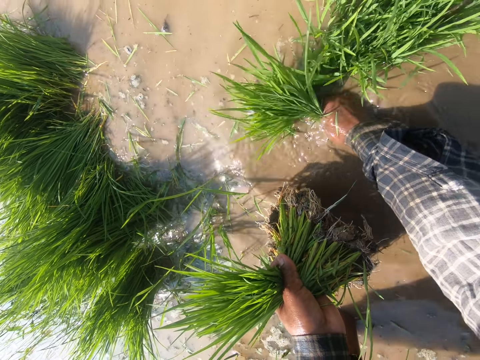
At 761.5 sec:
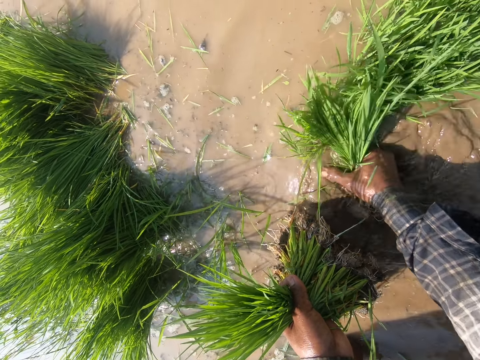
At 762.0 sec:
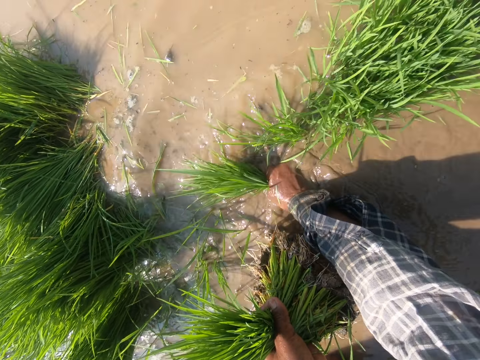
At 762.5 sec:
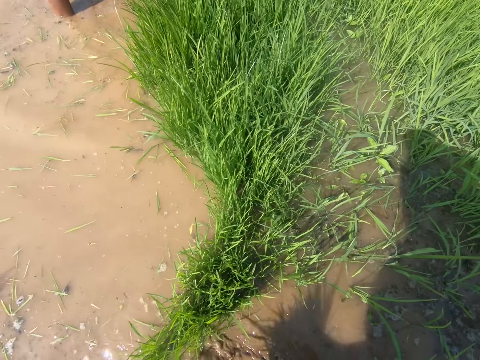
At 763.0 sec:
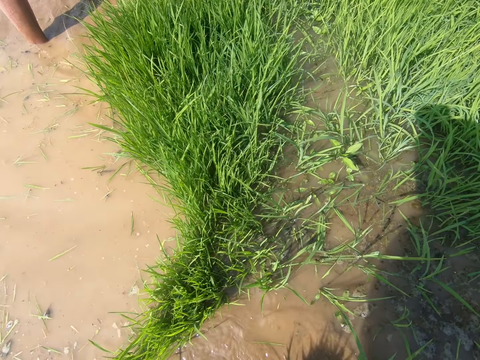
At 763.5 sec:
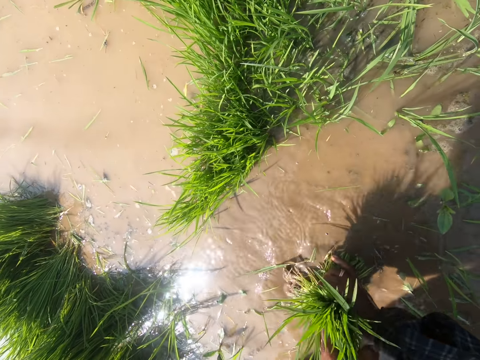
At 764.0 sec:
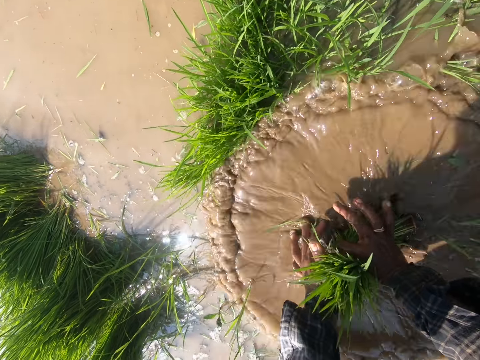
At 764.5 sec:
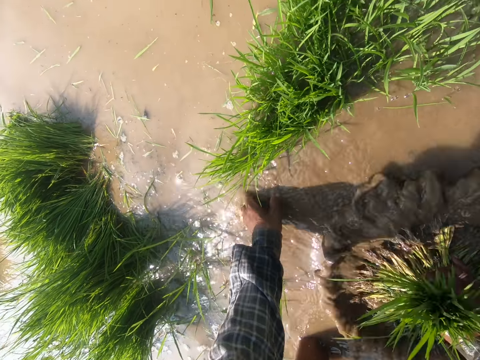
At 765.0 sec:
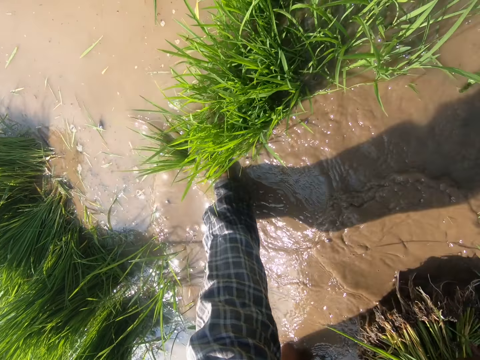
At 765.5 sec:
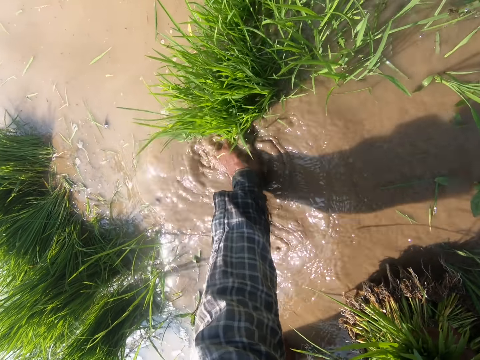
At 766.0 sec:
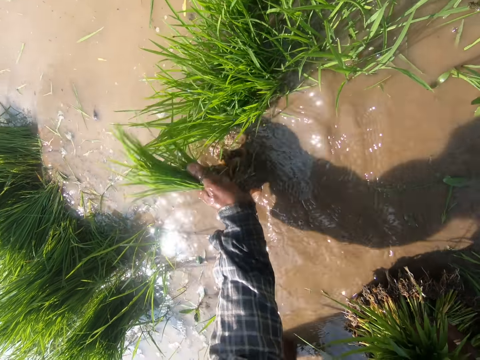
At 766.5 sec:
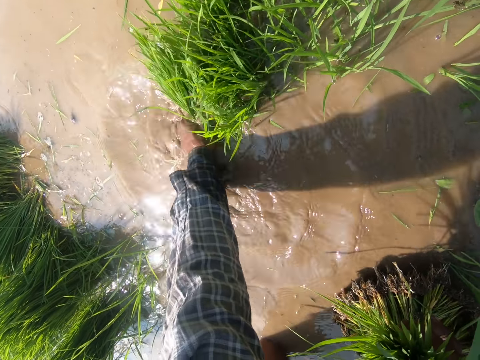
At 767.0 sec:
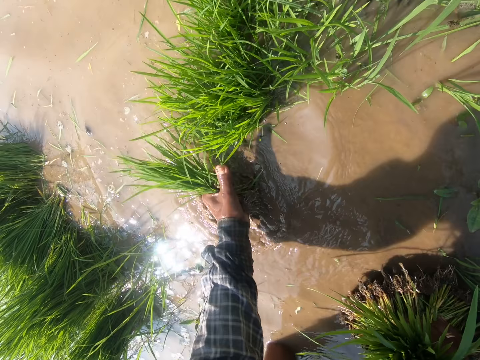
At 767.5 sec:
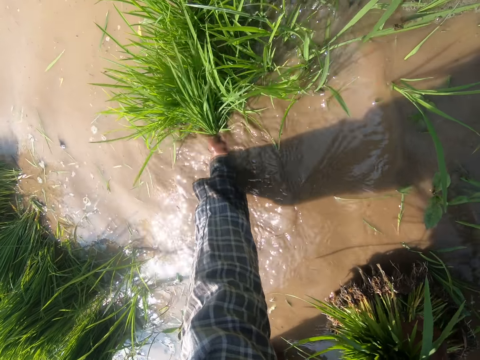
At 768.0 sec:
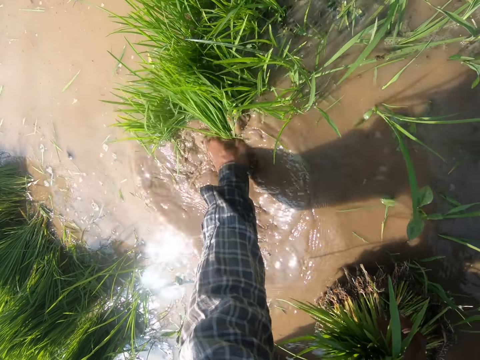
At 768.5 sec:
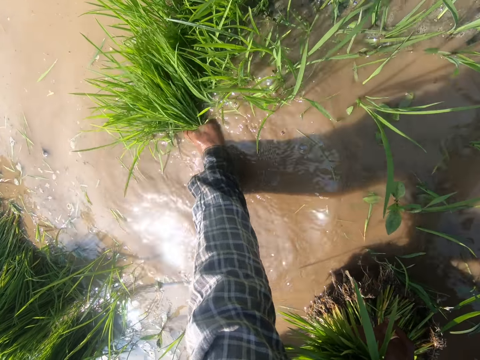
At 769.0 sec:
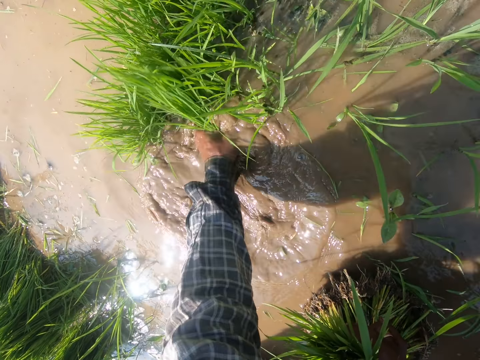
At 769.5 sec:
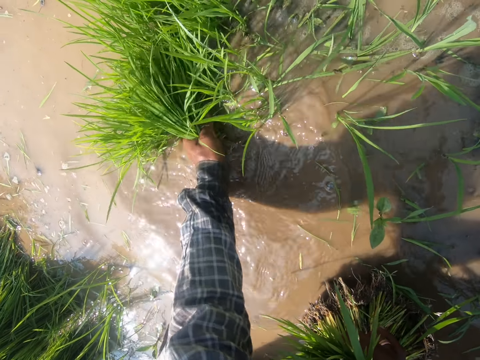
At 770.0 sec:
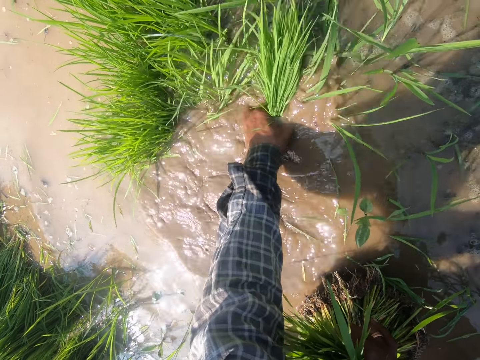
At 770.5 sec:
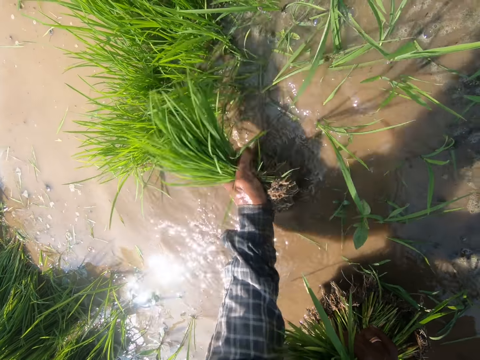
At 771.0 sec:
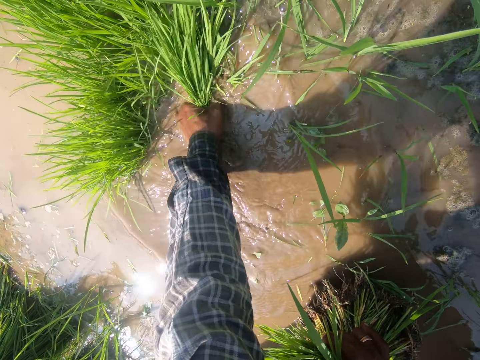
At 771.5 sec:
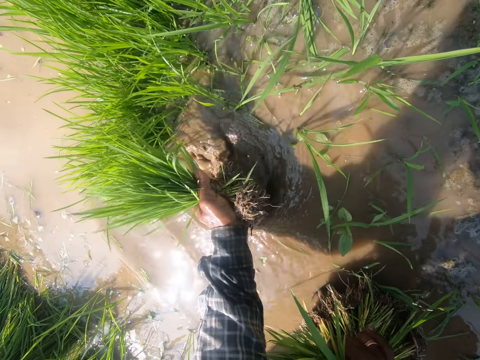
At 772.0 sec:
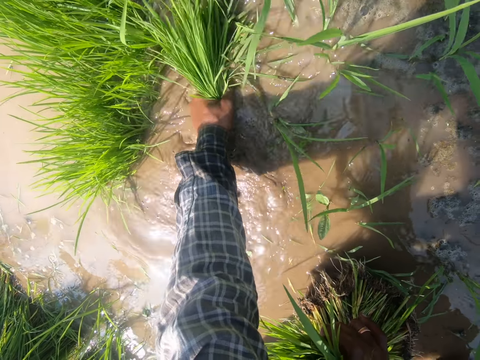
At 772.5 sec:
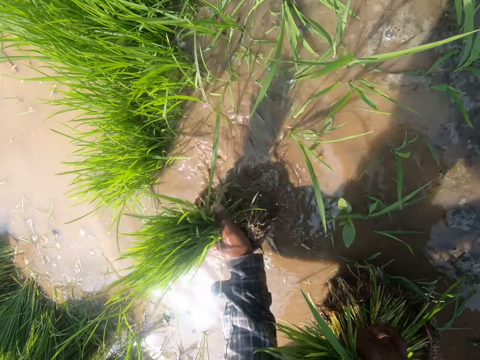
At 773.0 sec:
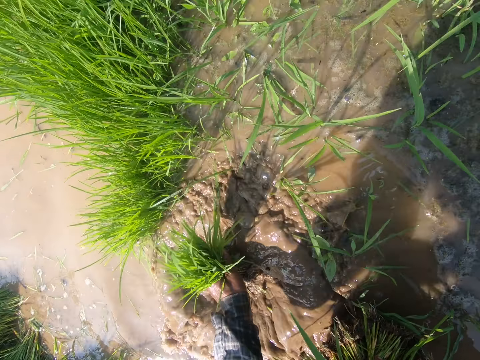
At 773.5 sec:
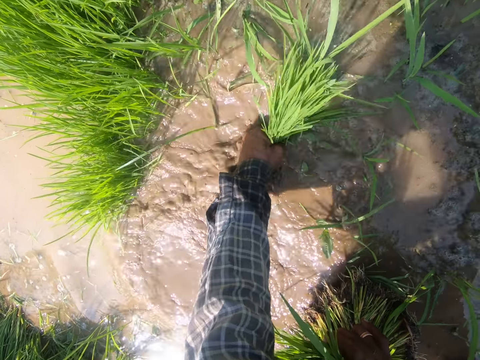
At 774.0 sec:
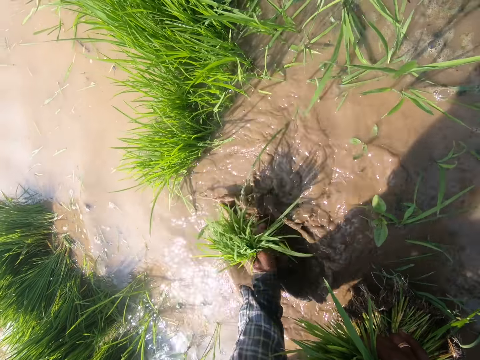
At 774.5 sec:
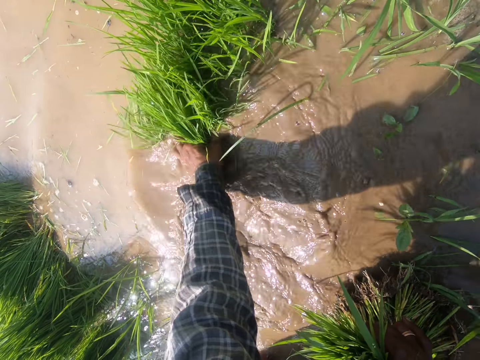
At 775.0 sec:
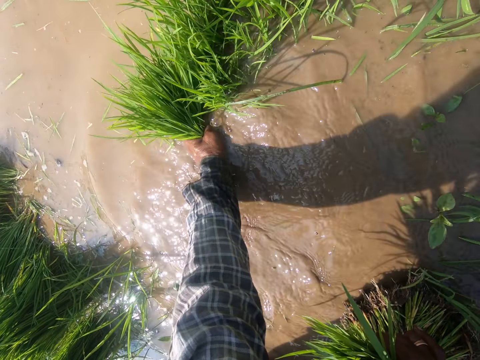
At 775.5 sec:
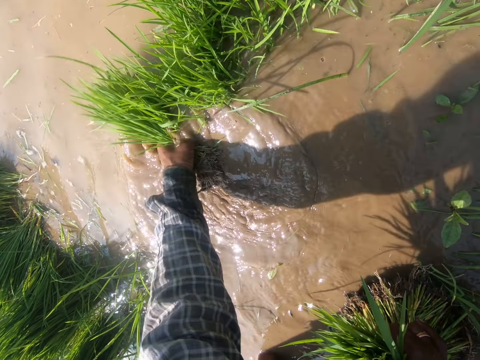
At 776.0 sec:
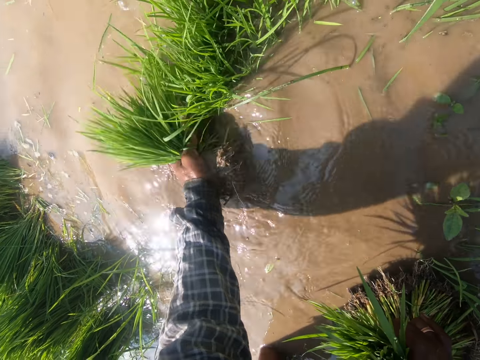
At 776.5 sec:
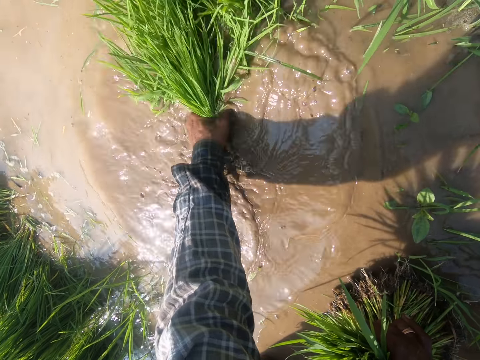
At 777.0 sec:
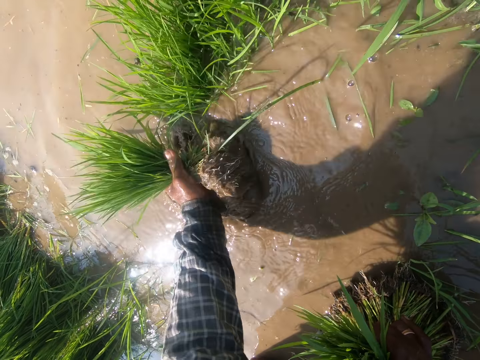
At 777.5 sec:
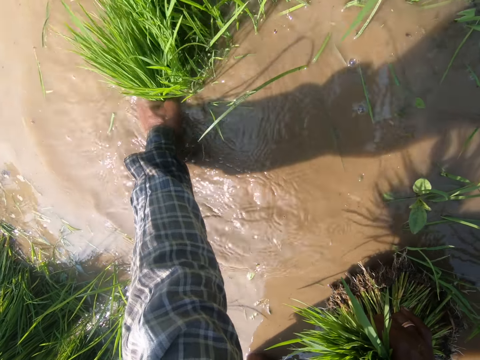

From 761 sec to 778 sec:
The camera wearer washes grasses with water and pulls the grasses. They wash the grasses with water. They move a weed in water. They pull the grasses.

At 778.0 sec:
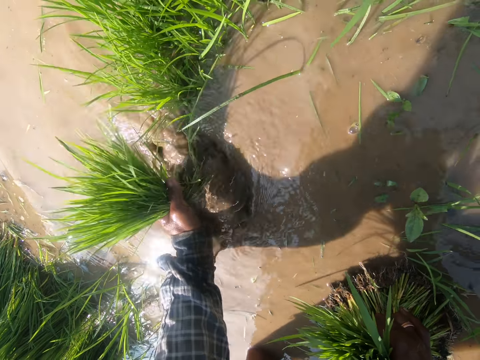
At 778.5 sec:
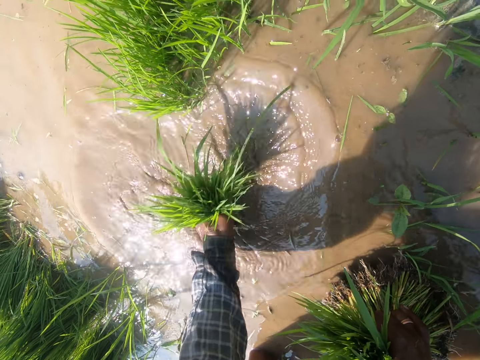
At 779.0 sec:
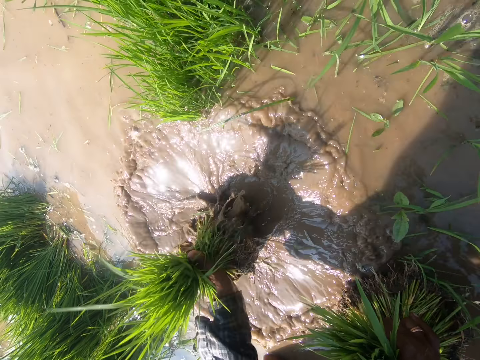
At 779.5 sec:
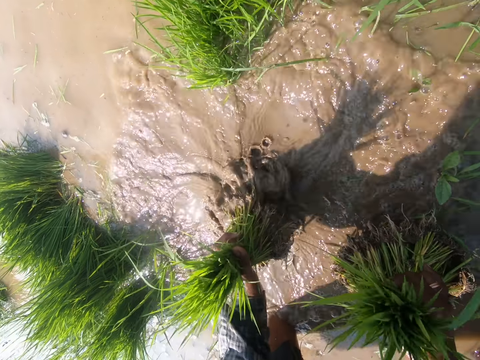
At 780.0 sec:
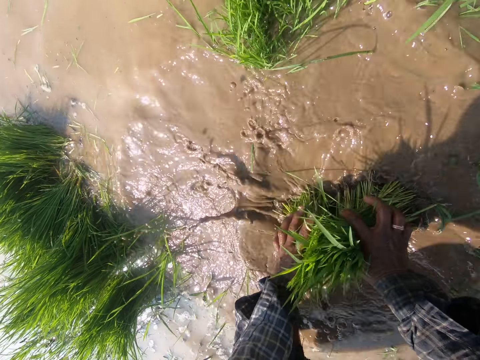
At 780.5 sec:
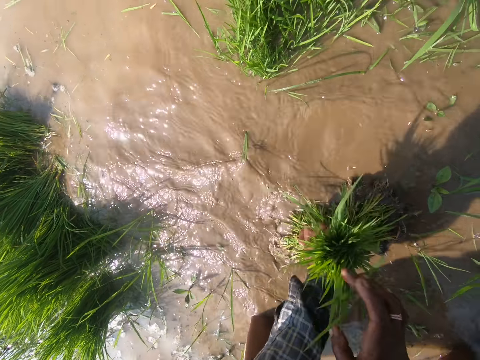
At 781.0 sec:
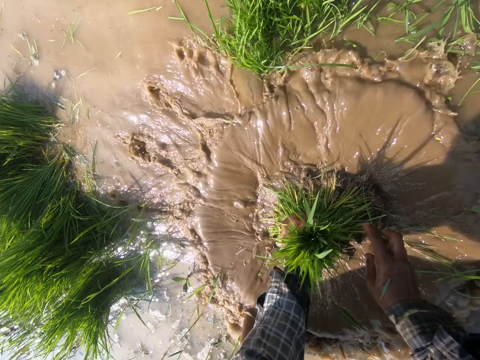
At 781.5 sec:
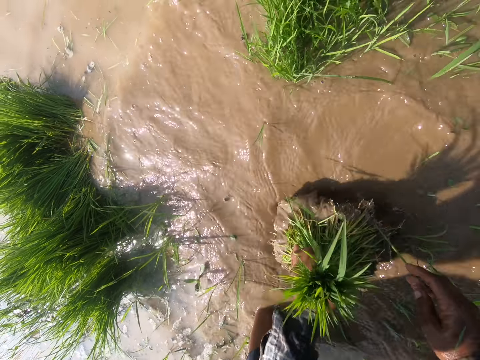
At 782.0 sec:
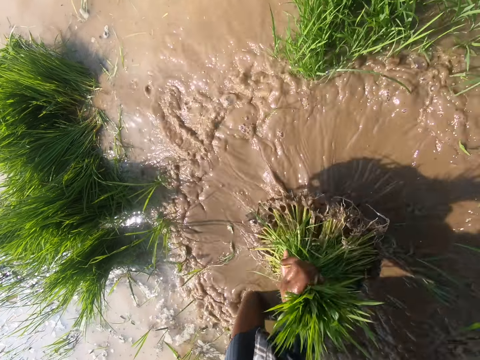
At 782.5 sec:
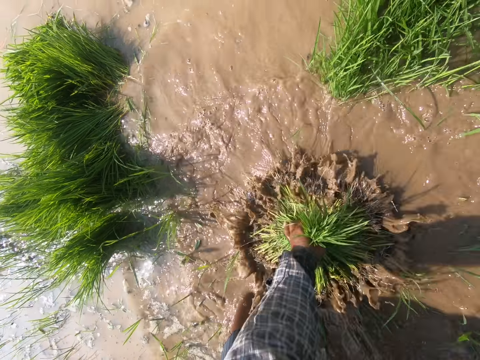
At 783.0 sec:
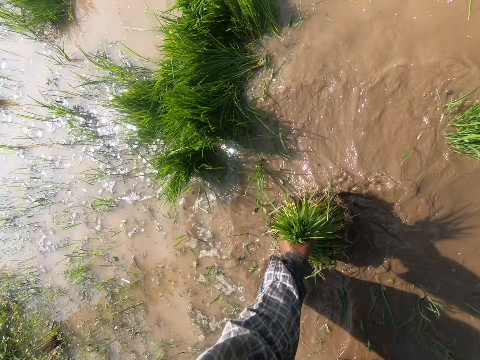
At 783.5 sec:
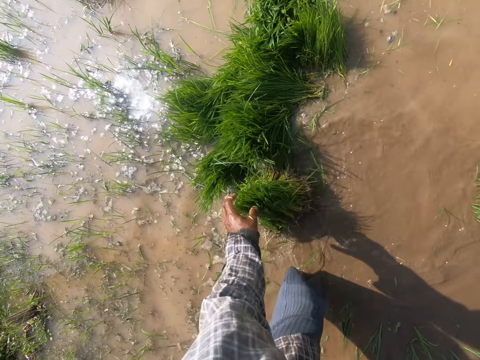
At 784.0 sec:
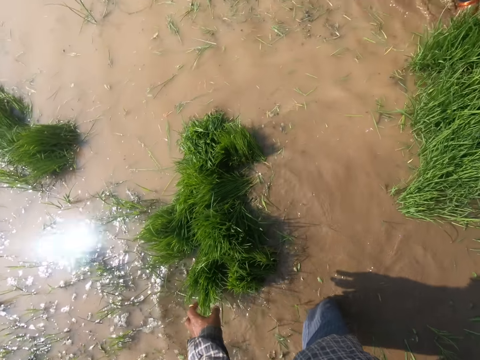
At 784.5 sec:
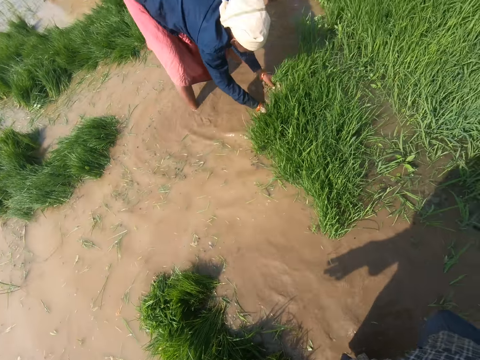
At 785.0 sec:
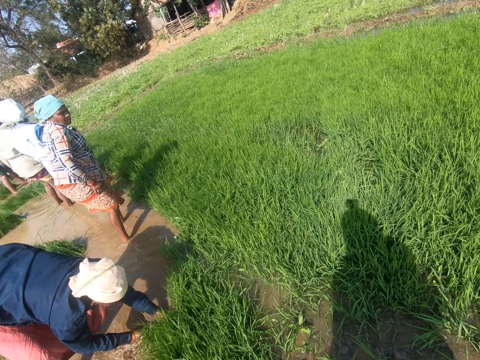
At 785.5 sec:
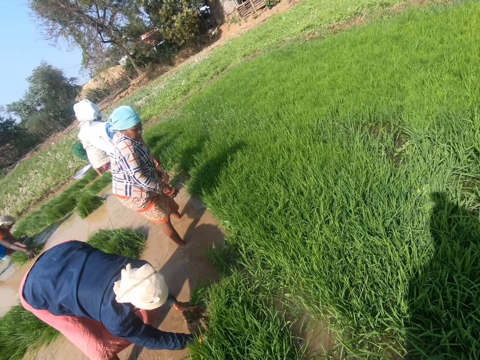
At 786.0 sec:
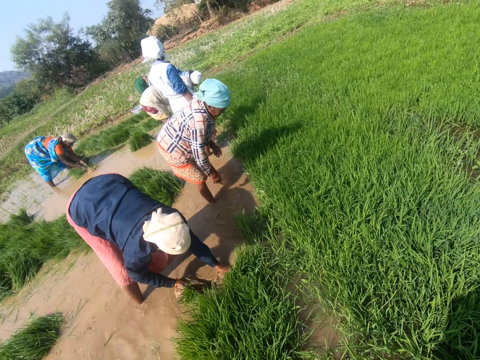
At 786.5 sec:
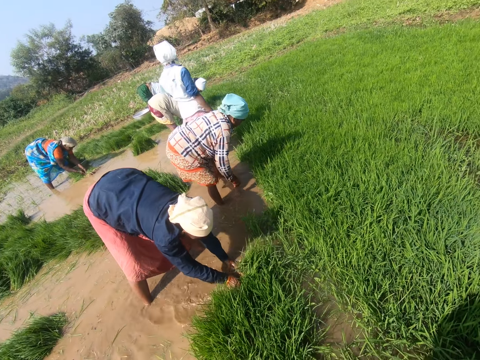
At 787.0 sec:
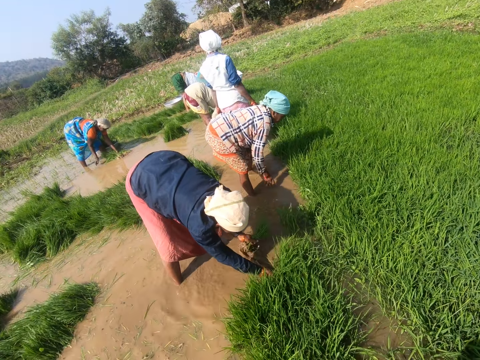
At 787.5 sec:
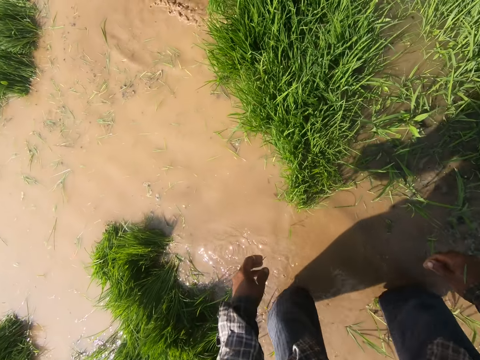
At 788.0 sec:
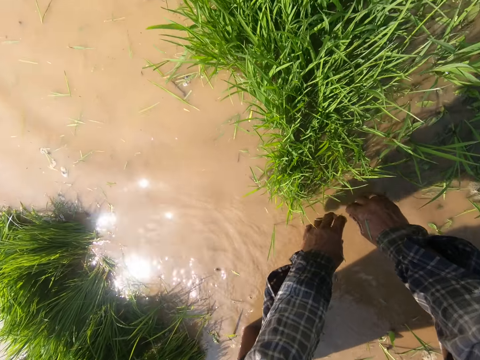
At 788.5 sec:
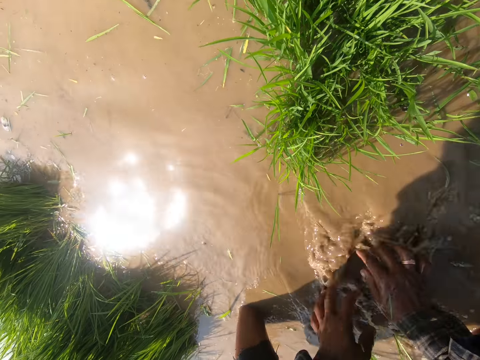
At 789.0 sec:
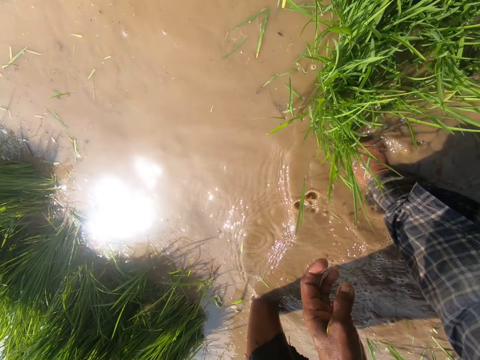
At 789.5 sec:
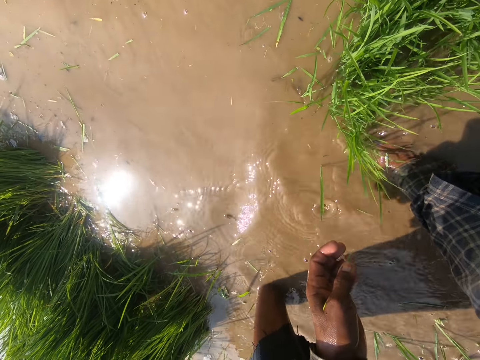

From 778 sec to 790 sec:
The camera wearer washes grasses with water. They move weed in the water. They drop the grasses aside and look around the grasses.
